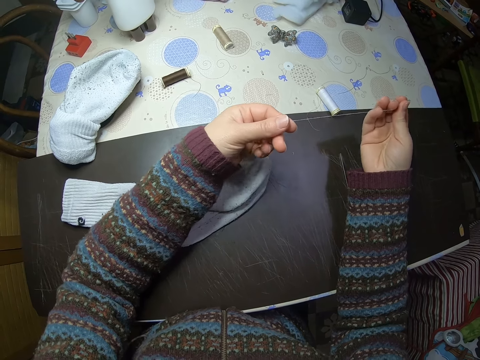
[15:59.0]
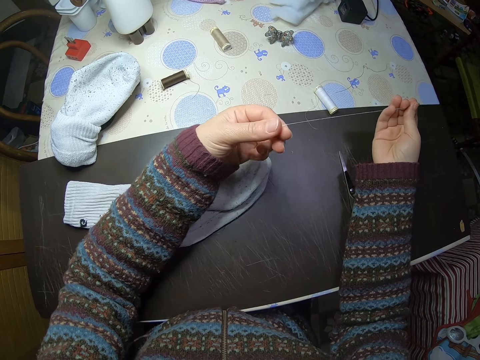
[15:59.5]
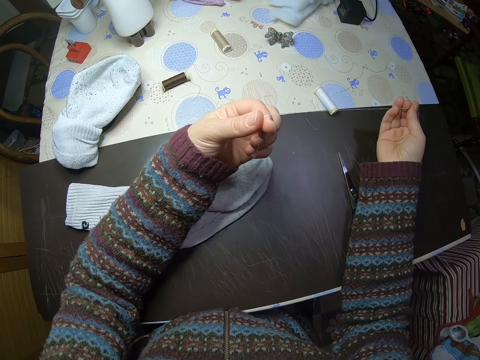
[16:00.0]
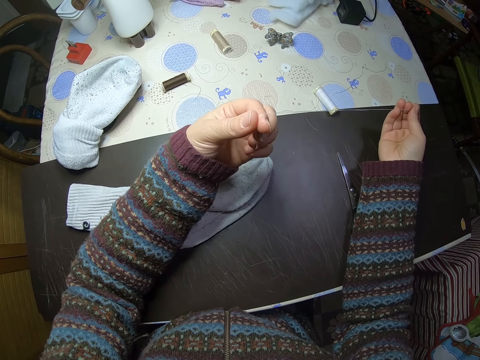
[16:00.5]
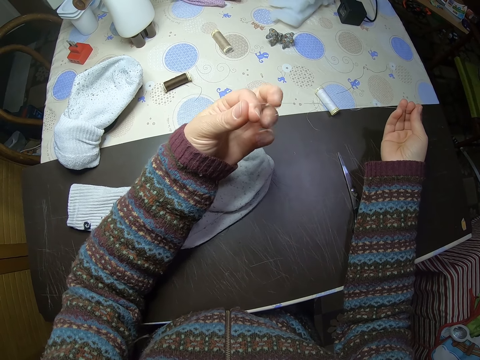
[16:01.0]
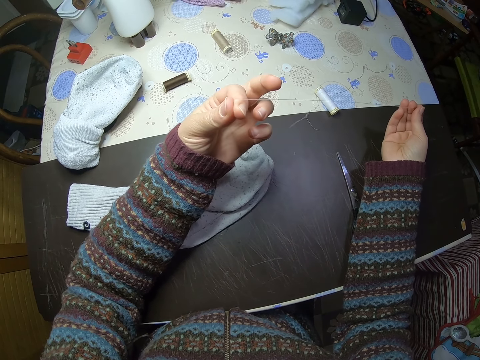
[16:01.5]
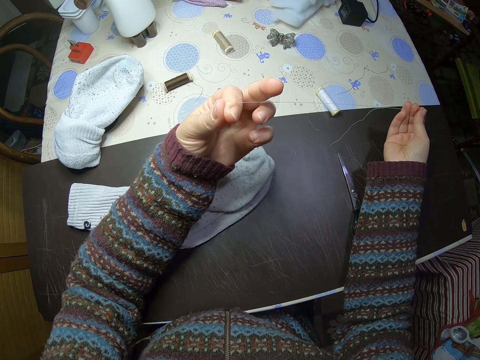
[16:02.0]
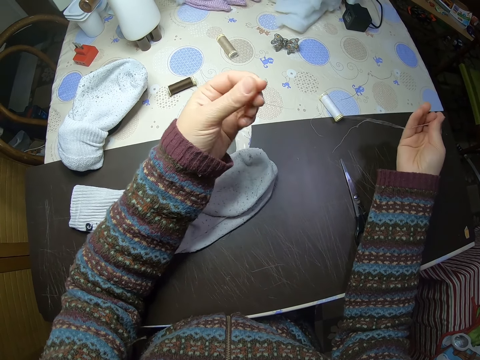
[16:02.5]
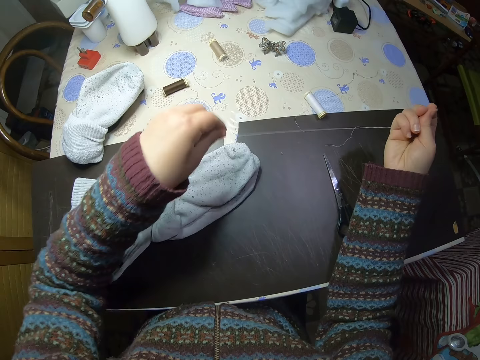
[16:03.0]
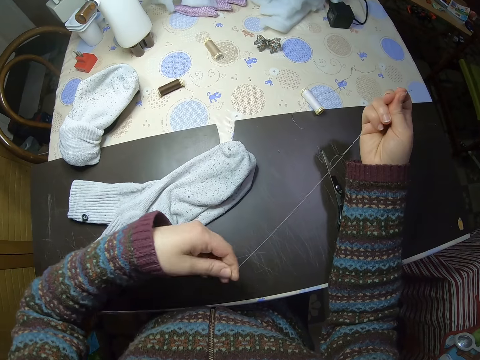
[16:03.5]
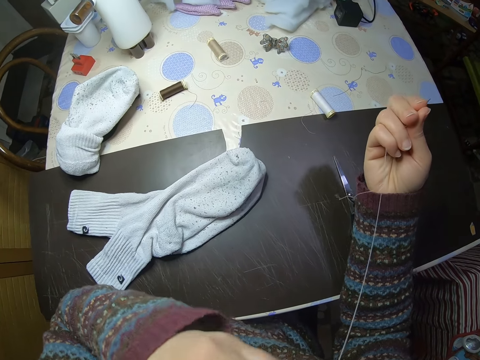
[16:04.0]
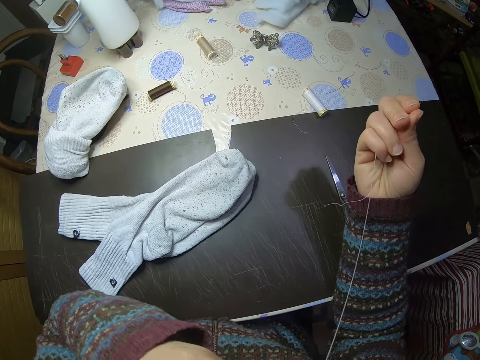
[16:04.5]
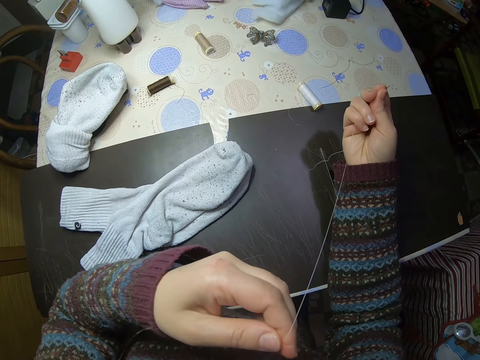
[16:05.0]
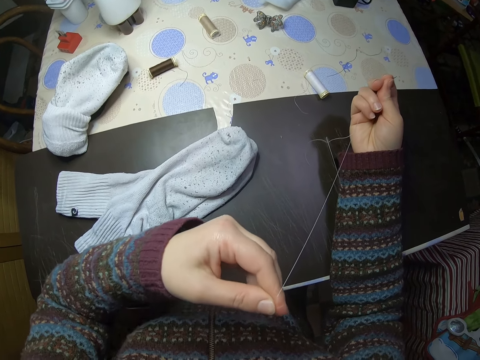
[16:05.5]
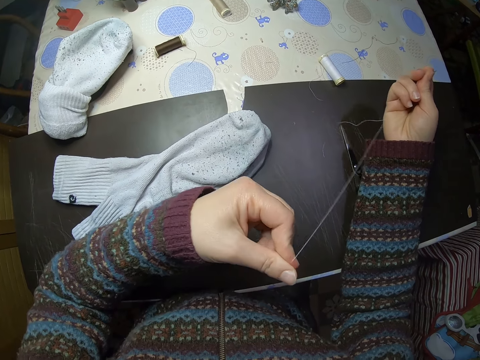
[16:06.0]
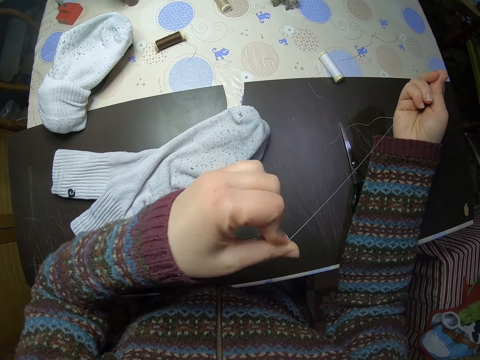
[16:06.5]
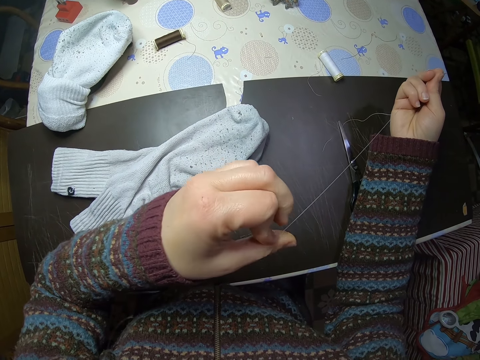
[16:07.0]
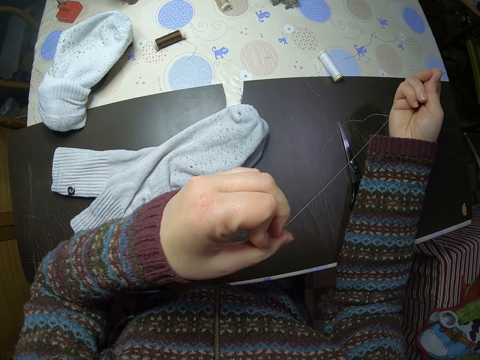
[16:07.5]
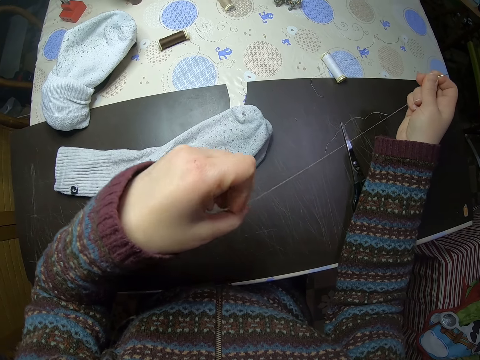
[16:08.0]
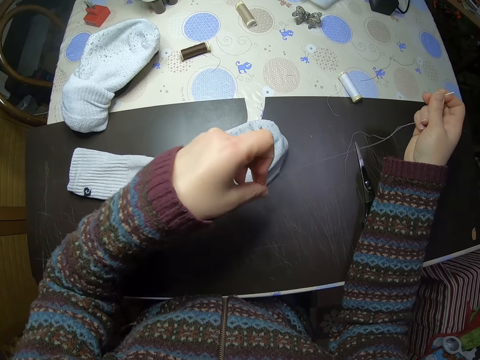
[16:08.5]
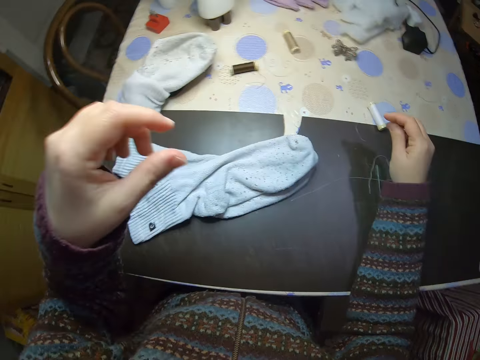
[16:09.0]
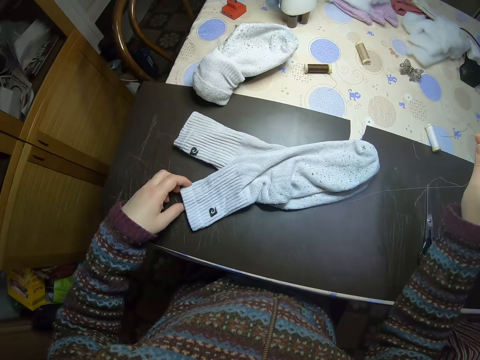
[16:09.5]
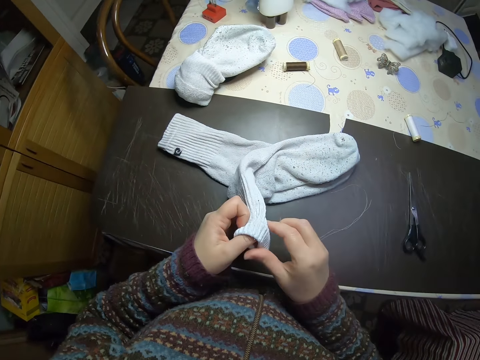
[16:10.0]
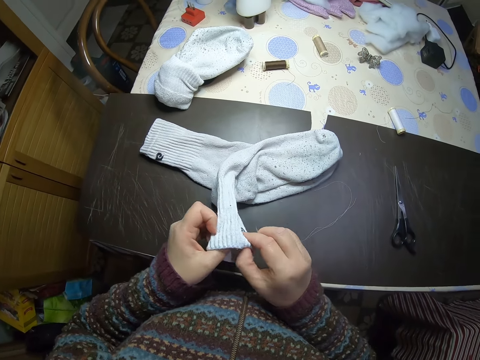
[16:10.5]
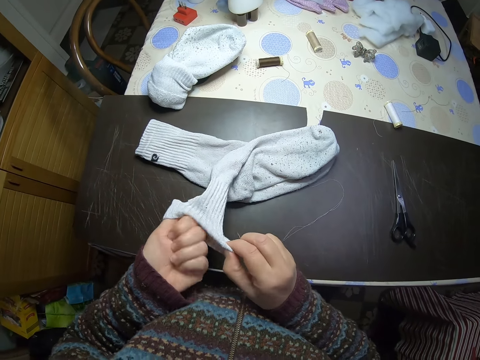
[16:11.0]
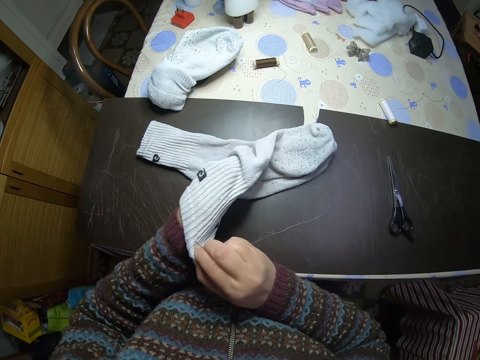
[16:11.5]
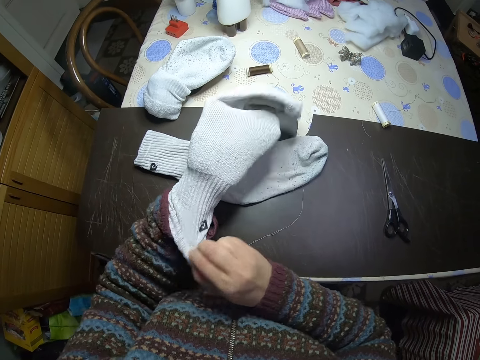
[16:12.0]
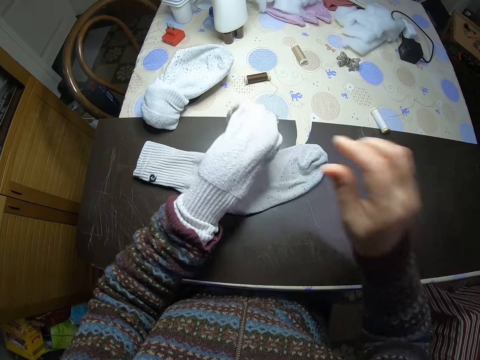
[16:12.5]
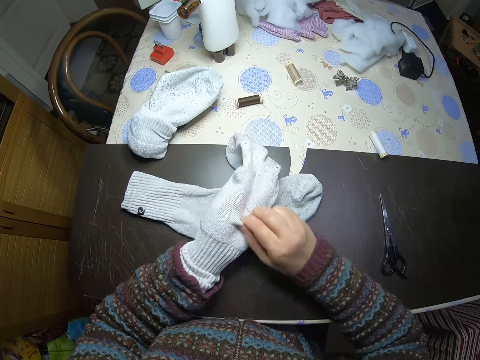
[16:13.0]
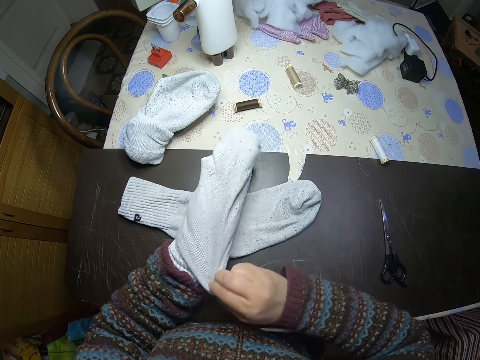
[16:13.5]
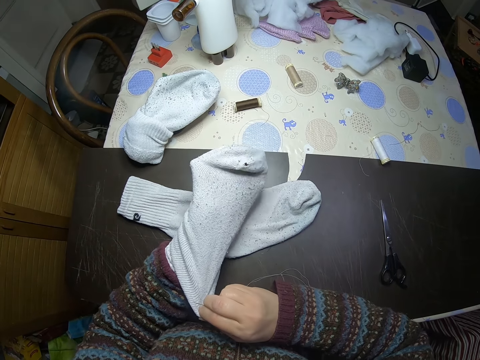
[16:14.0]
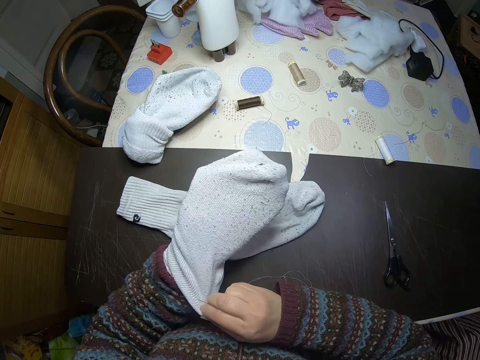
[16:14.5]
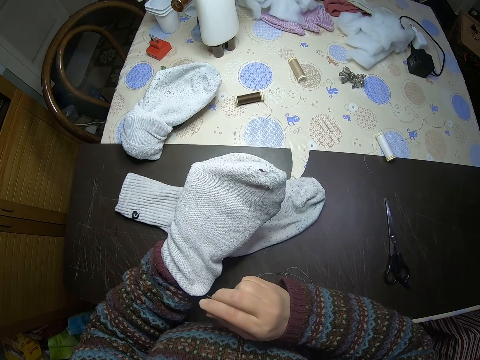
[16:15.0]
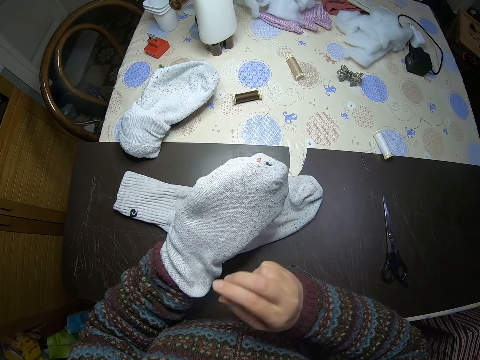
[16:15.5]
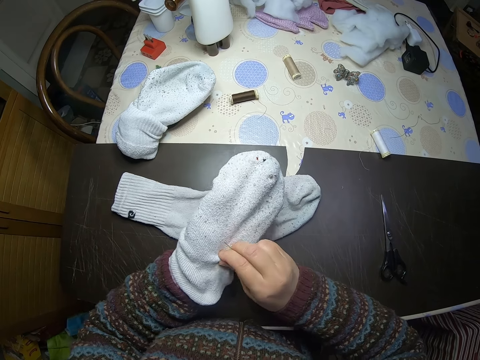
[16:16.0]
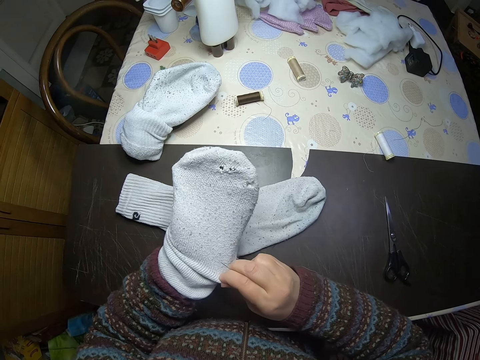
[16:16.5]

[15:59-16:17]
The camera wearer pulls a thread. They tie a knot. They place the thread onto their mouth. They place the thread on the table. They open the sock. They wear one of the socks on their left hand. They pull the sock.

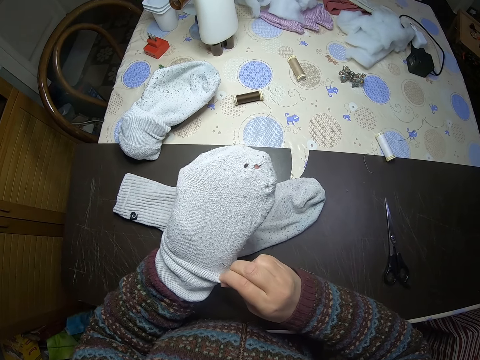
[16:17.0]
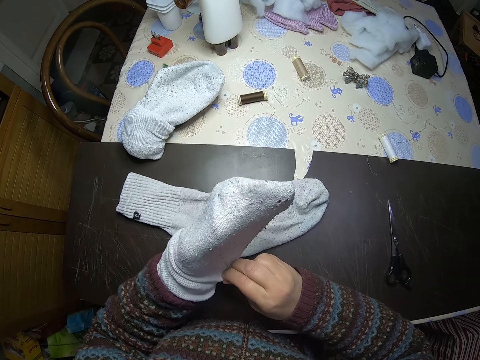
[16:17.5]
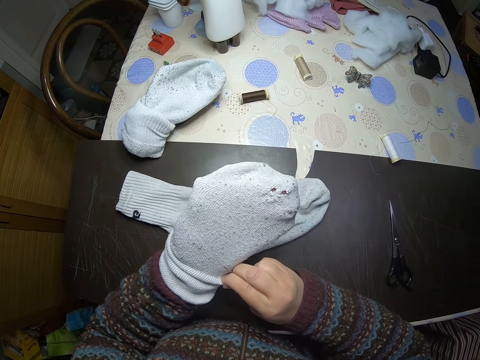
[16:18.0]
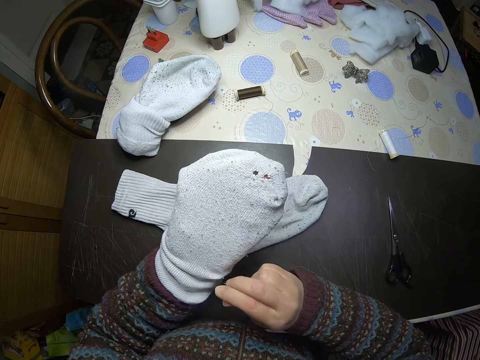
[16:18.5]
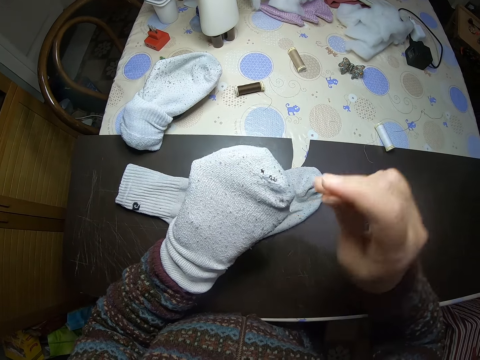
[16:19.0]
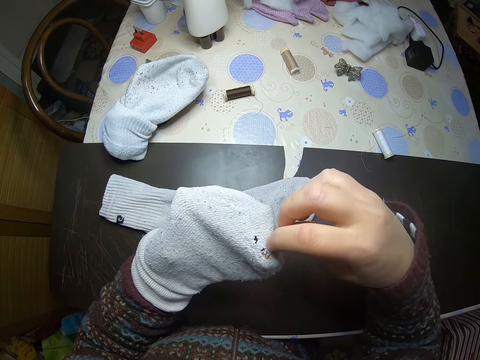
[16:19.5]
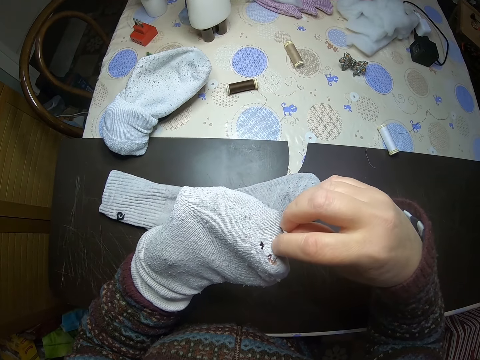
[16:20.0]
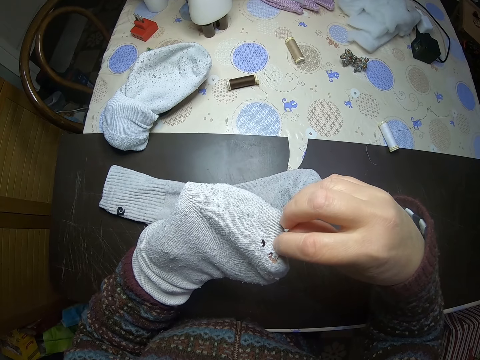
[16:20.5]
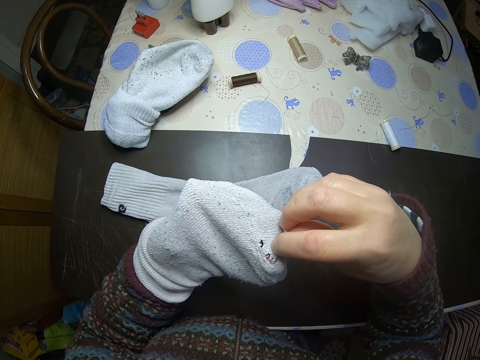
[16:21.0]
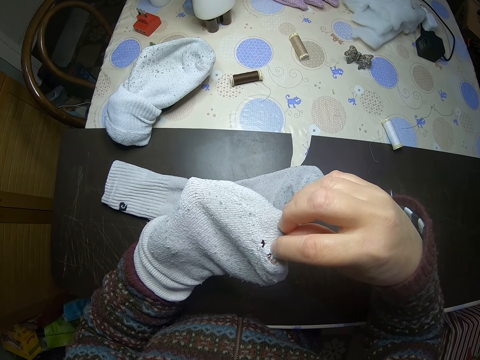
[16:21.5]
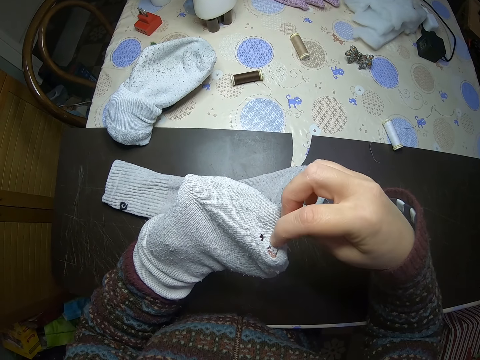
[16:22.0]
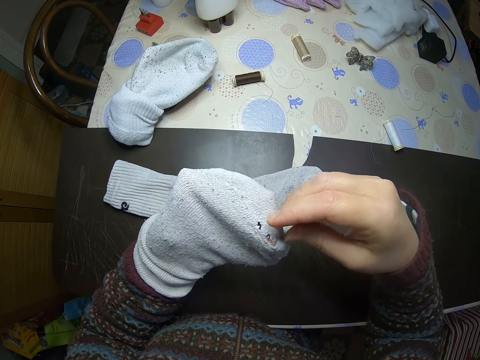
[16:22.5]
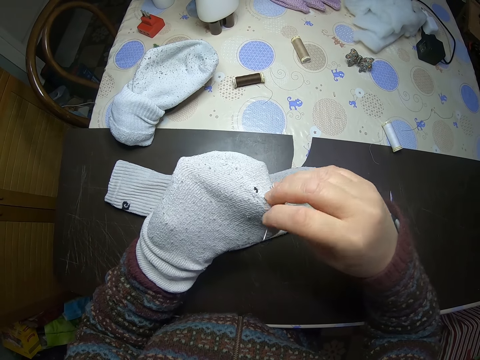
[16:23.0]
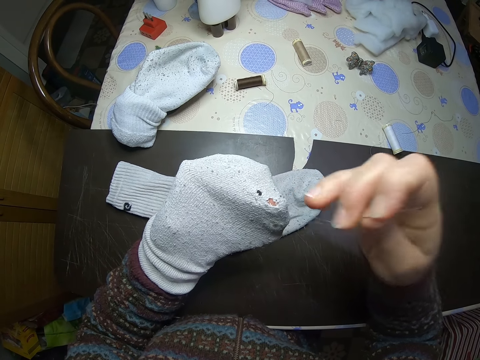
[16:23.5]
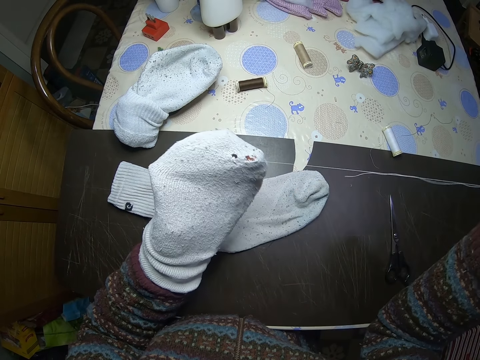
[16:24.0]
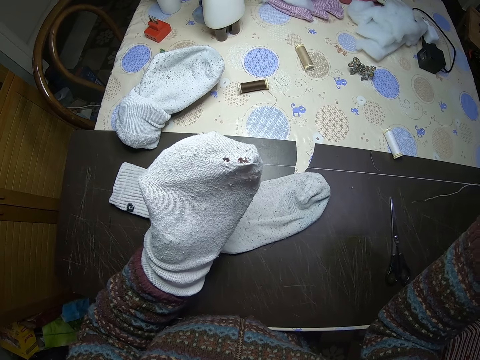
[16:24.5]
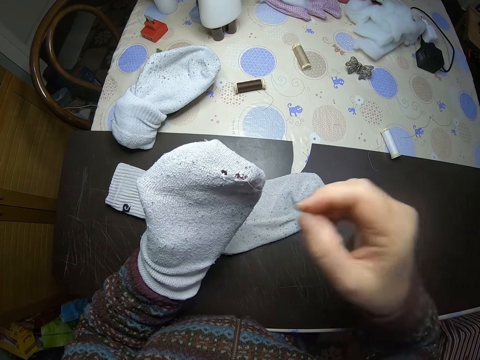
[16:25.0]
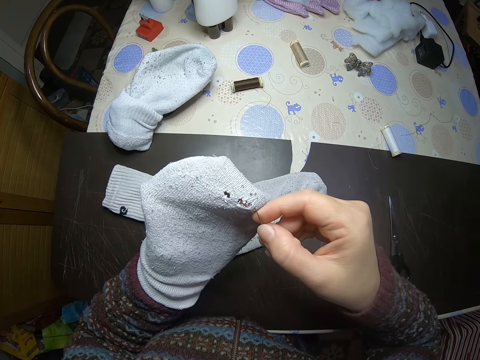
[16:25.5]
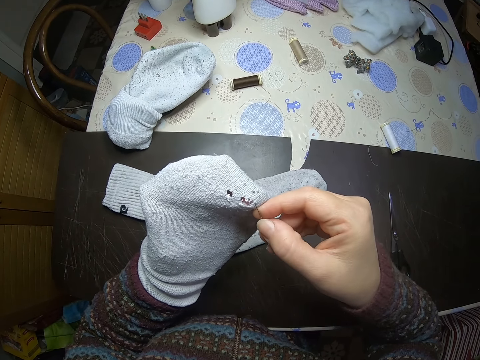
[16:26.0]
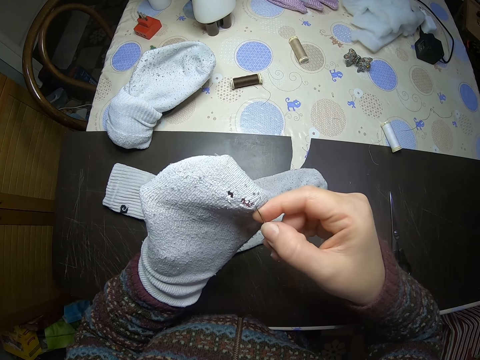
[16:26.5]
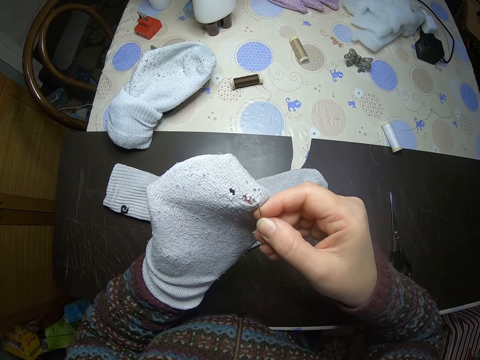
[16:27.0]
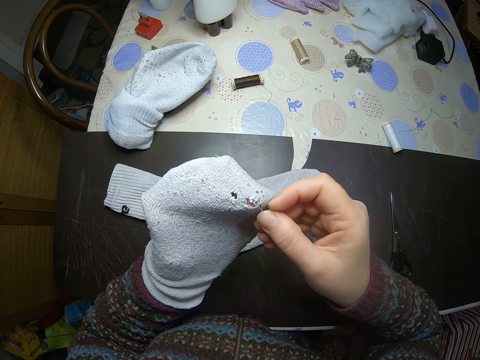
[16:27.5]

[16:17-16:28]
The camera wearer gazes at the sock. They sew a needle into the sock. They pull the thread. They sew the needle into the sock.
